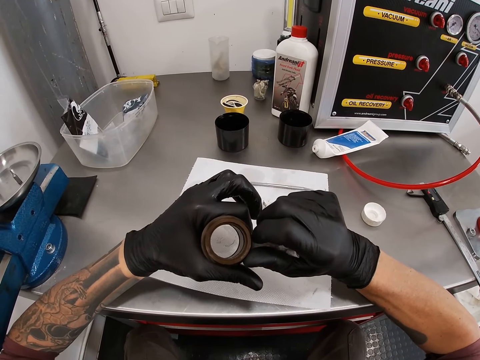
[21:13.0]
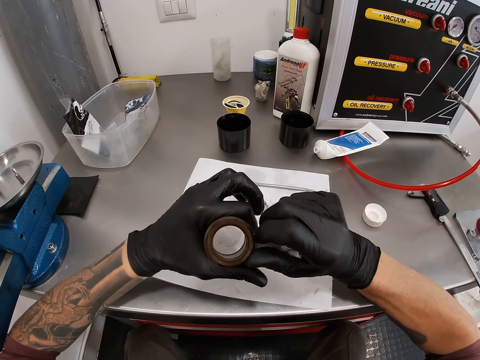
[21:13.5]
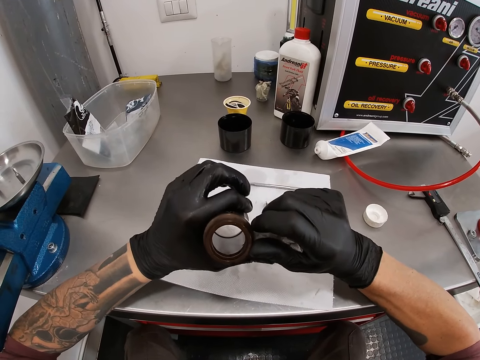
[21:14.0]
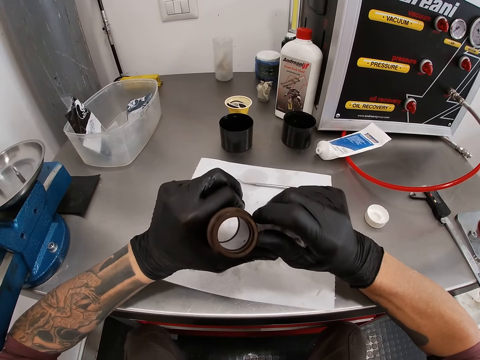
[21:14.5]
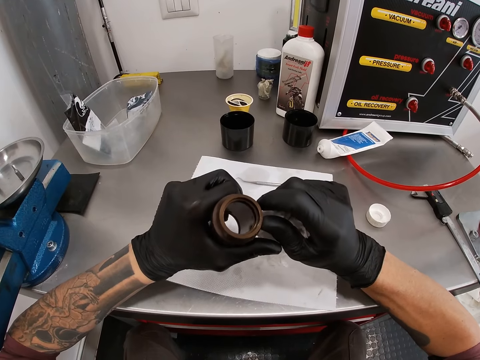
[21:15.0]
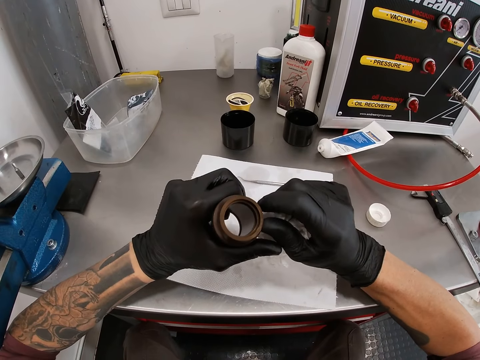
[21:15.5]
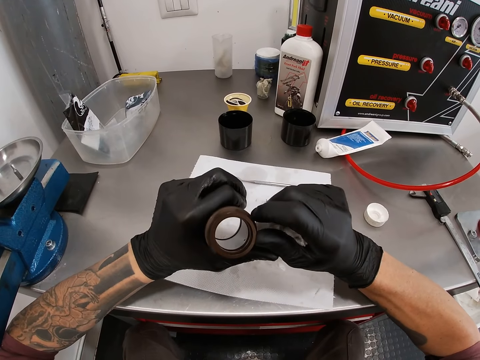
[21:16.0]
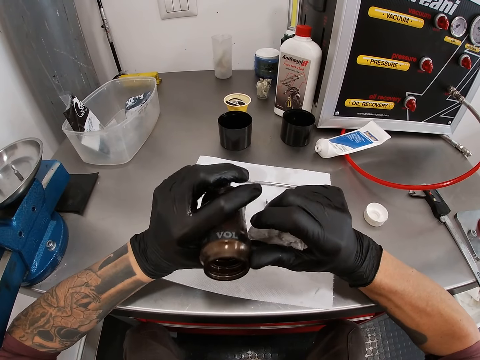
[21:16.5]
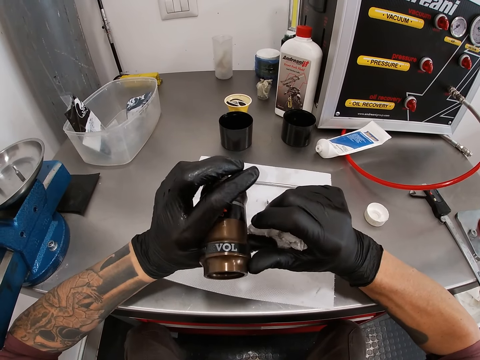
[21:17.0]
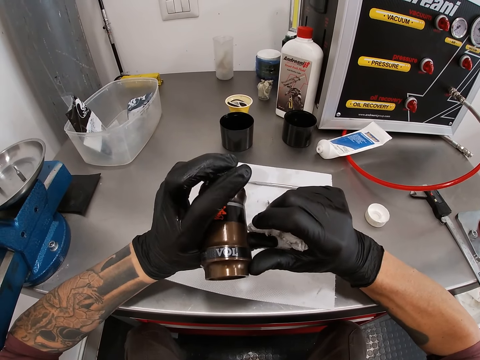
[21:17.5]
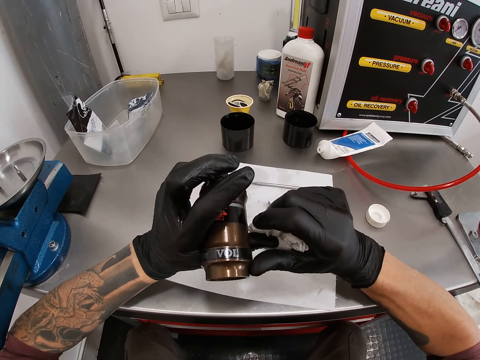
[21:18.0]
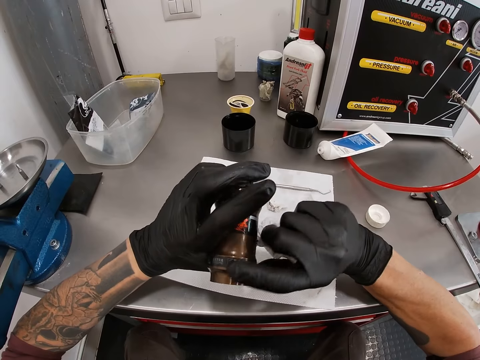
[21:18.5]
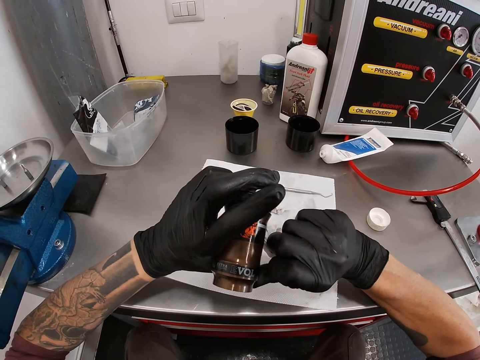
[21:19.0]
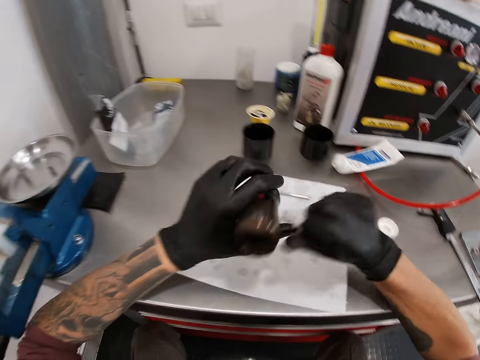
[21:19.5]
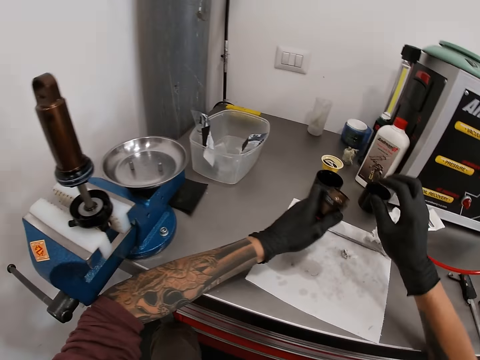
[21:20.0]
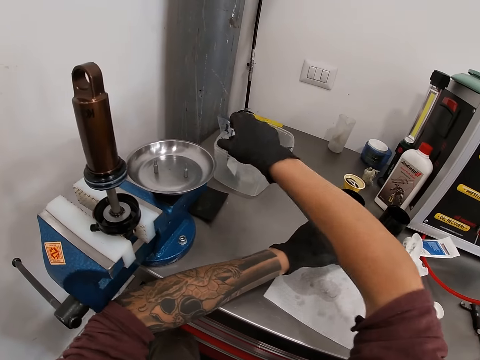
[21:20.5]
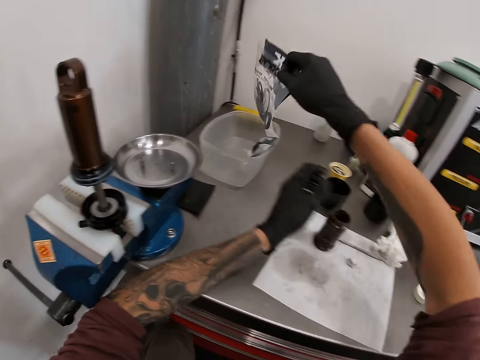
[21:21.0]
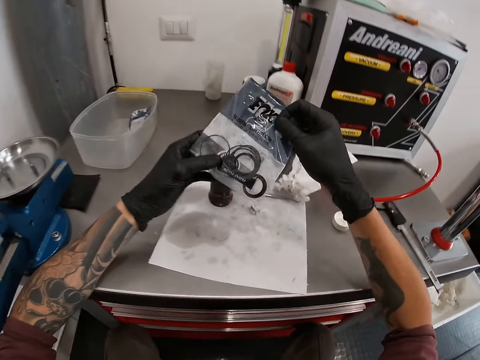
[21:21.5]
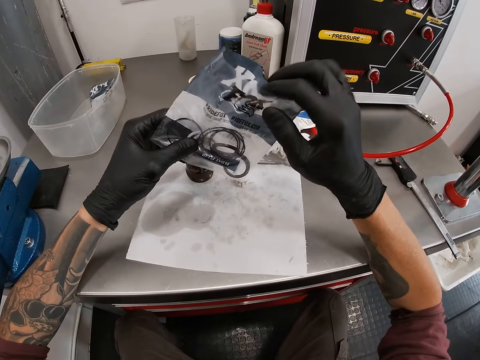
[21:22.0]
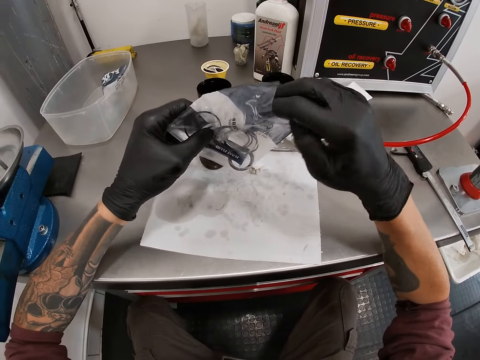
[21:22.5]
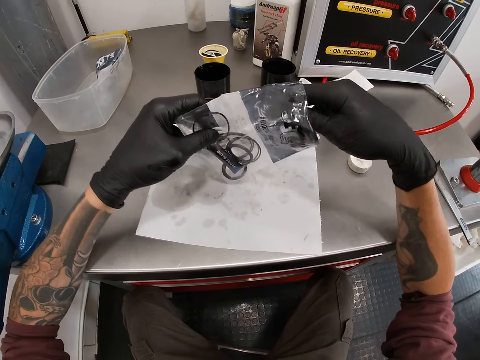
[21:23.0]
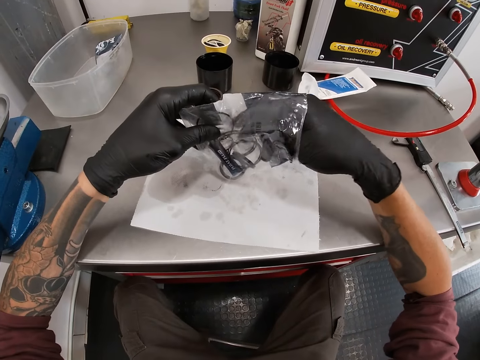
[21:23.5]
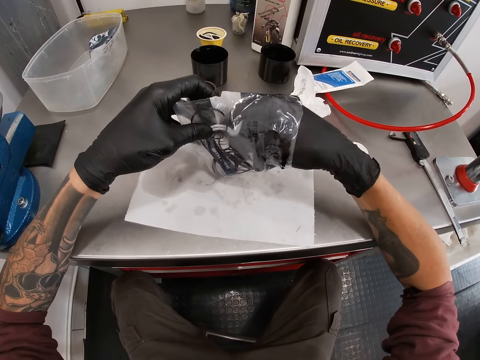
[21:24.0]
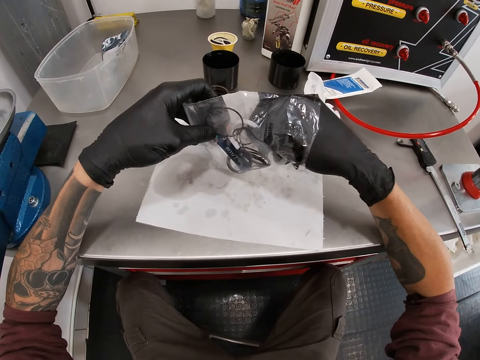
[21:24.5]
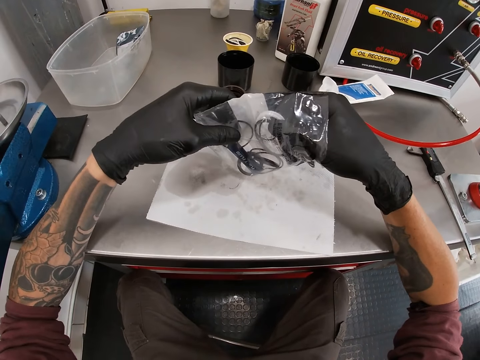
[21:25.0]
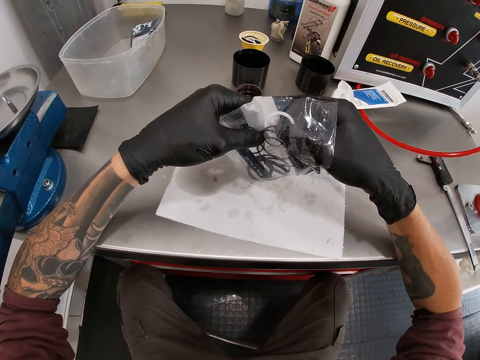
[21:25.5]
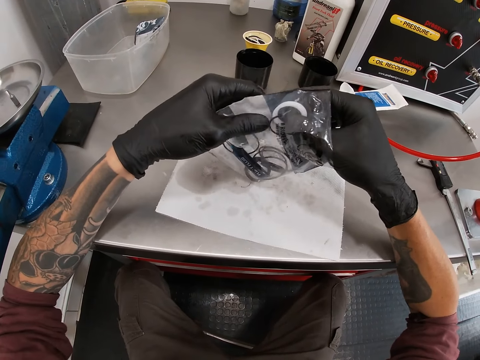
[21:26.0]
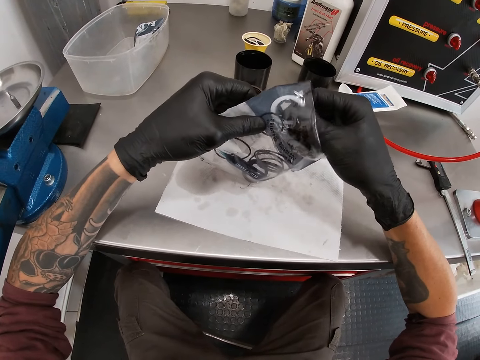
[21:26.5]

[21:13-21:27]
The camera wearer wipes the metal tube with a finger. He drops the tissue paper in his right hand on the worktable. He picks a pack of dust seal or rubber ring packet in the plastic container on the worktable with his right hand. He holds the pack of dust seals with his left hand. He opens the rubber ring packet. He picks a dust seal in the pack of dust seals with his right hand.

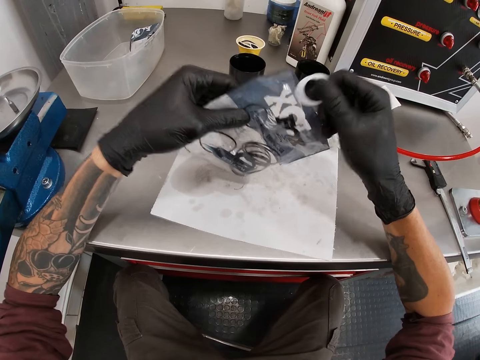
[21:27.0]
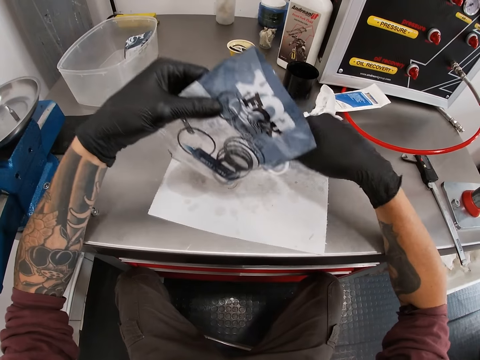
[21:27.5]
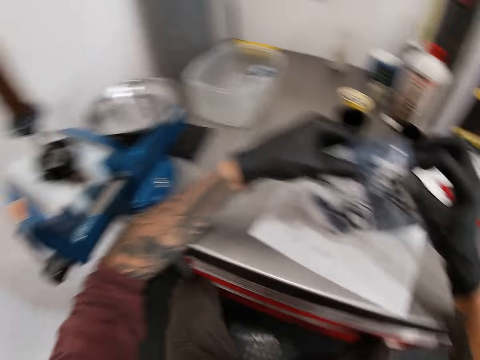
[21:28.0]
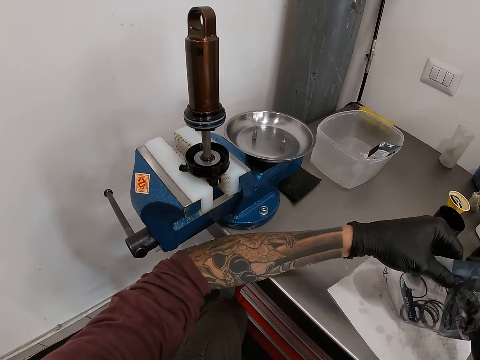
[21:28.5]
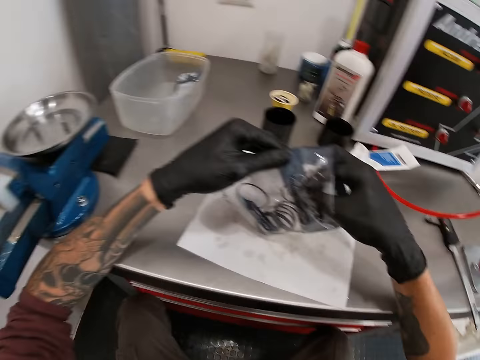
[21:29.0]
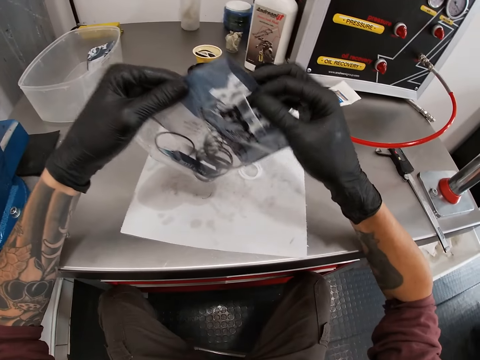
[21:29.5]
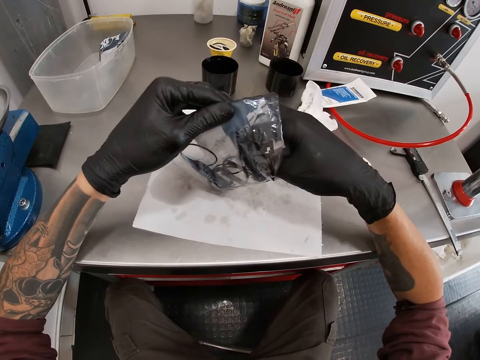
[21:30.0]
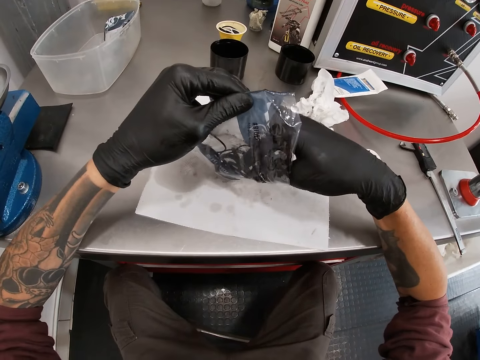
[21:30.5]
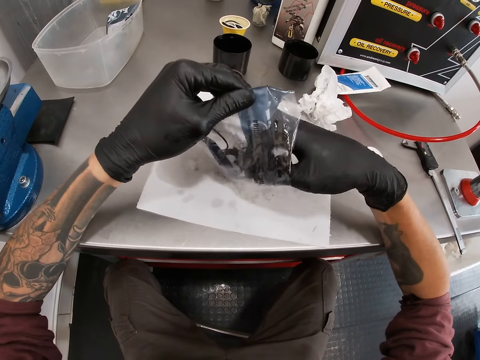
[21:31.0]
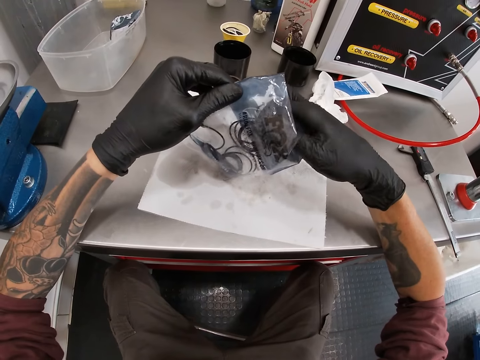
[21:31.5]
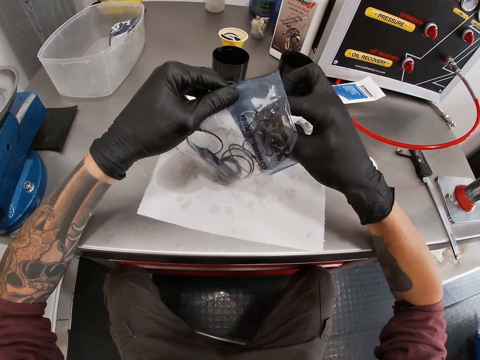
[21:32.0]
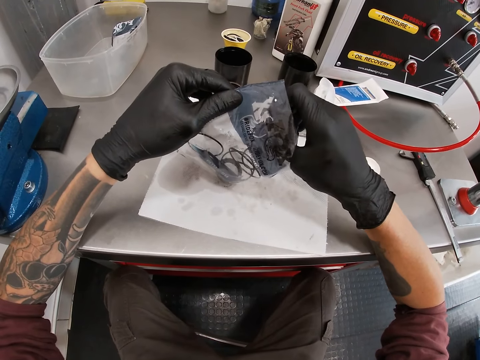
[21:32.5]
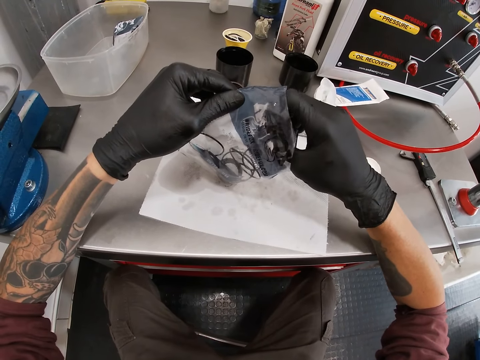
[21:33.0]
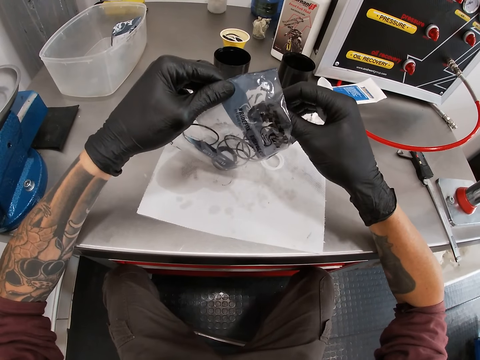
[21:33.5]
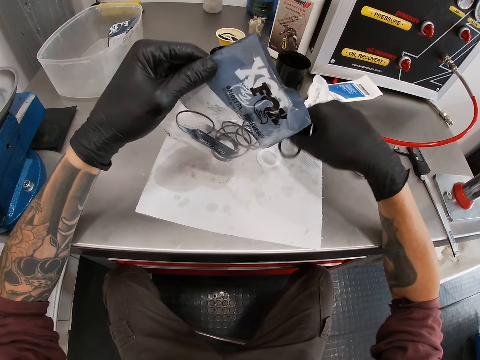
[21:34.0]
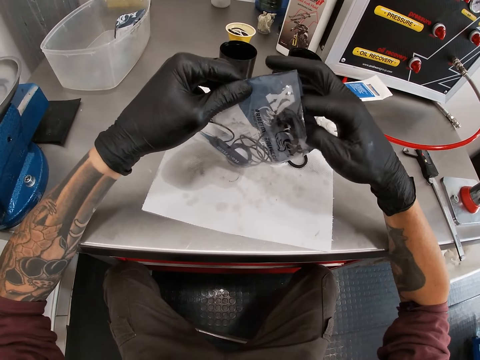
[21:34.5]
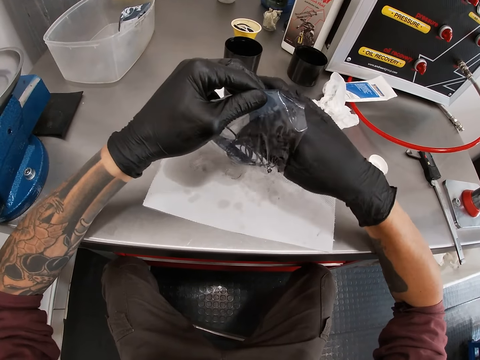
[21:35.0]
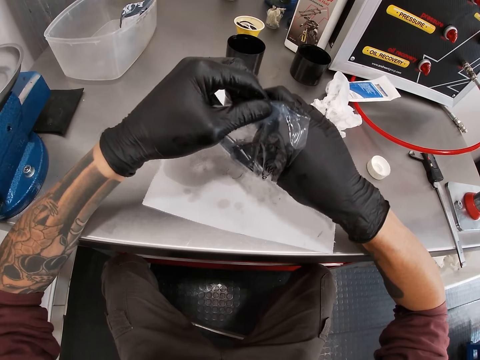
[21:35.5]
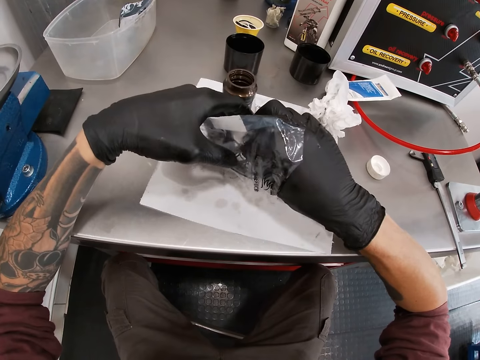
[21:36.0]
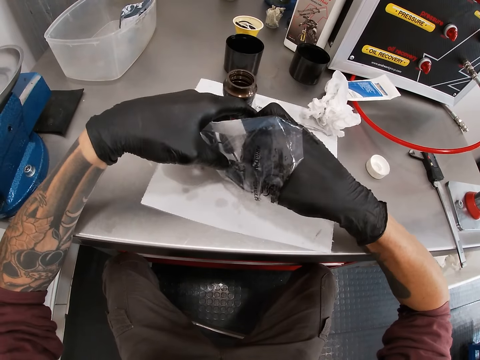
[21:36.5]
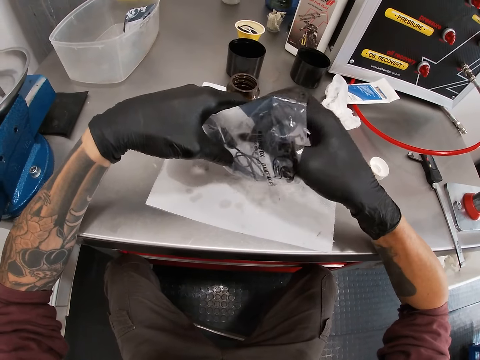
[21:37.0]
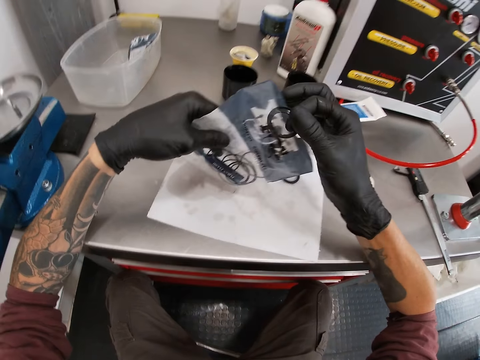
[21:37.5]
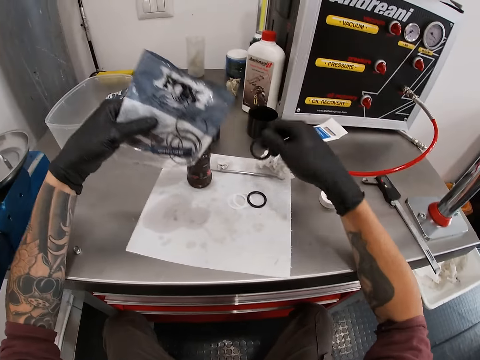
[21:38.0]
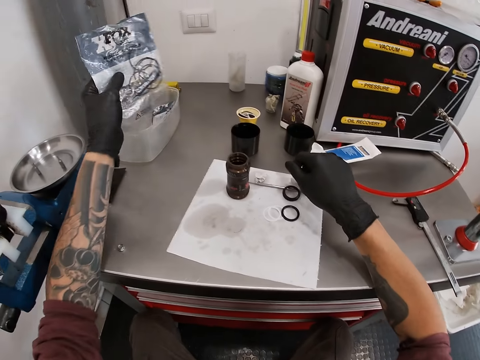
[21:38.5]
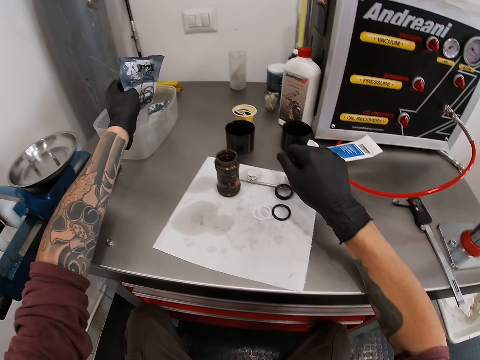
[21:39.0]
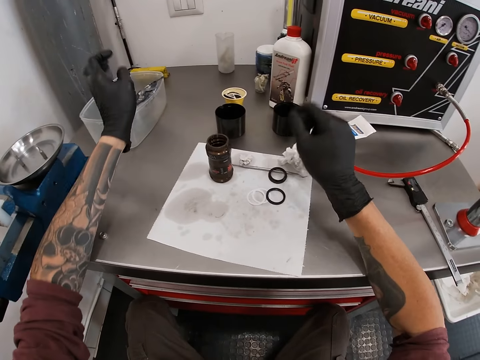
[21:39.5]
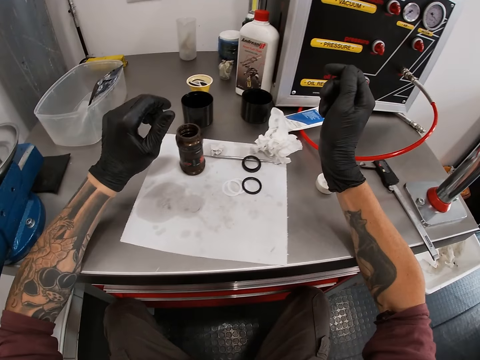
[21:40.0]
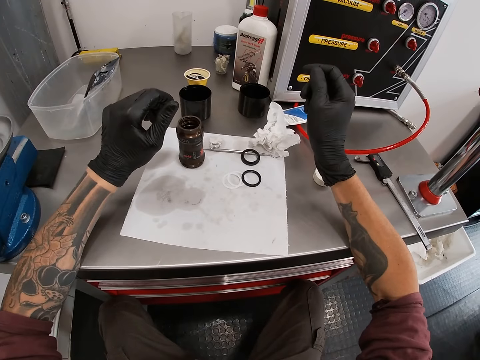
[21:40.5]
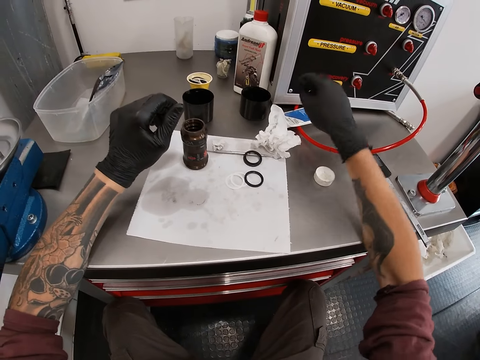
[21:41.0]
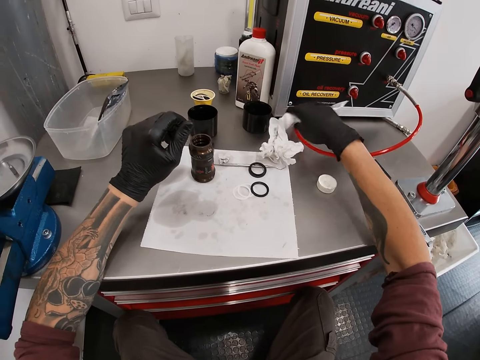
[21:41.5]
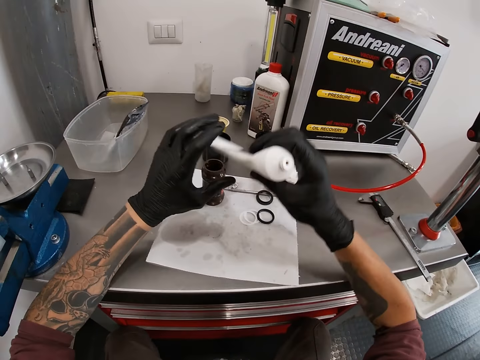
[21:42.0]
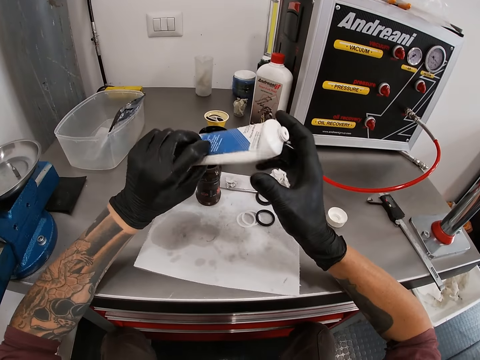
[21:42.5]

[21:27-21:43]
The camera wearer drops the dust seal on the paper with his right hand. He picks a dust seal in the pack of dust seals with his right hand. He drops the dust seal on the paper with his right hand. He picks a dust seal in the pack of dust seals with his right hand. He drops the dust seal on the paper with his right hand. He drops the pack of dust seals in the plastic container with his left hand. He looks around in the workshop. He picks the liquid adhesive on the worktable with his right hand. He adjusts the liquid adhesive with his hands.
